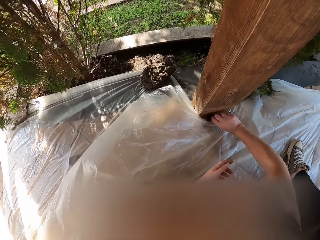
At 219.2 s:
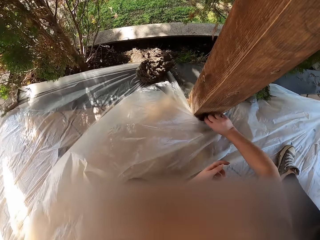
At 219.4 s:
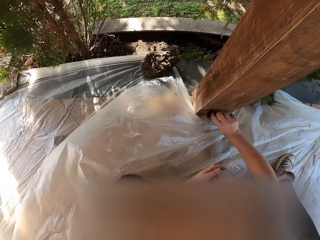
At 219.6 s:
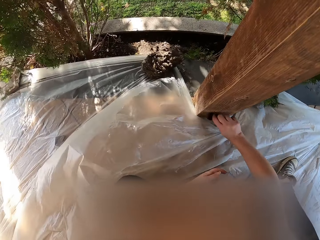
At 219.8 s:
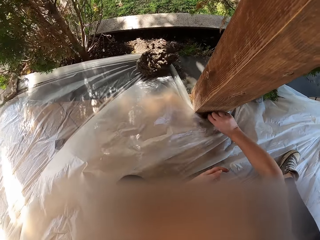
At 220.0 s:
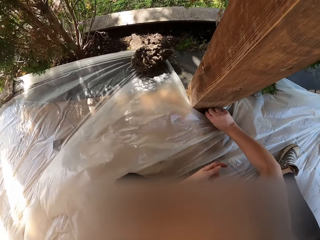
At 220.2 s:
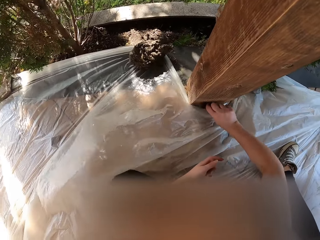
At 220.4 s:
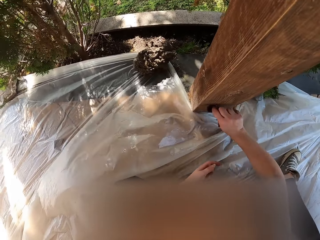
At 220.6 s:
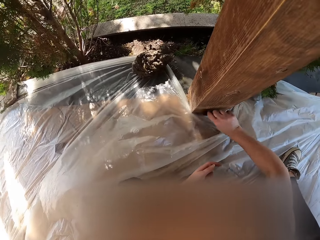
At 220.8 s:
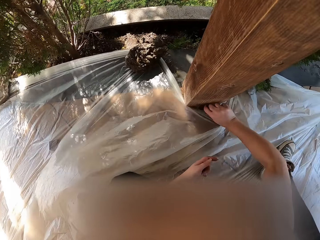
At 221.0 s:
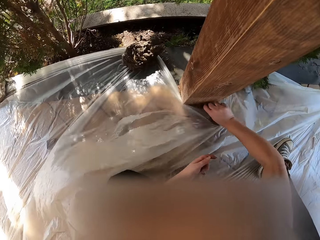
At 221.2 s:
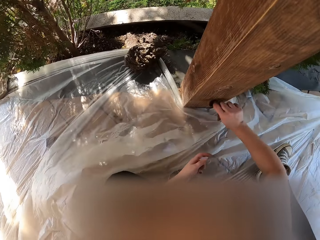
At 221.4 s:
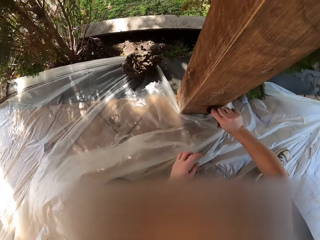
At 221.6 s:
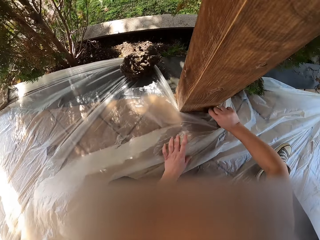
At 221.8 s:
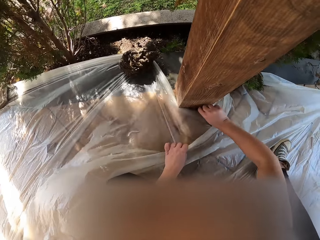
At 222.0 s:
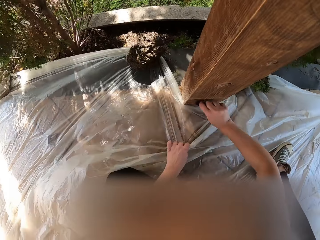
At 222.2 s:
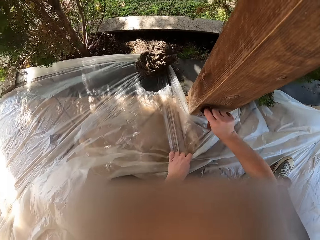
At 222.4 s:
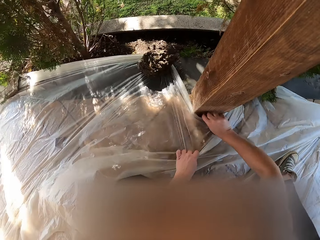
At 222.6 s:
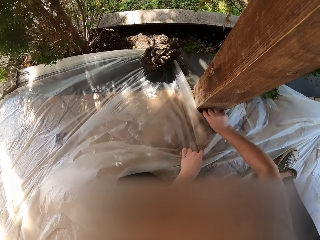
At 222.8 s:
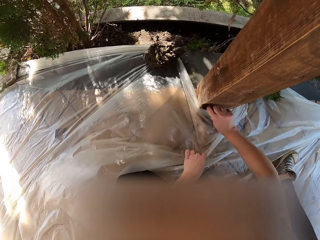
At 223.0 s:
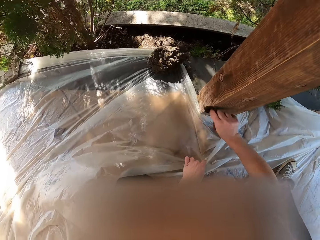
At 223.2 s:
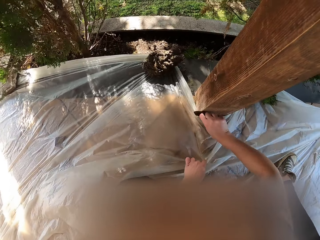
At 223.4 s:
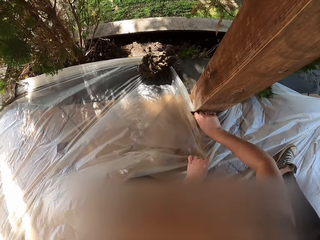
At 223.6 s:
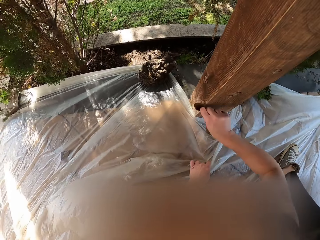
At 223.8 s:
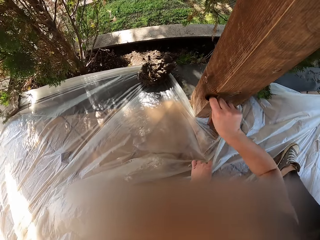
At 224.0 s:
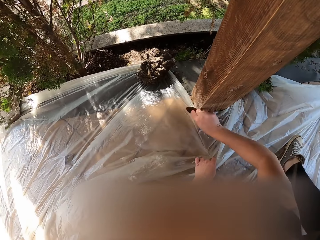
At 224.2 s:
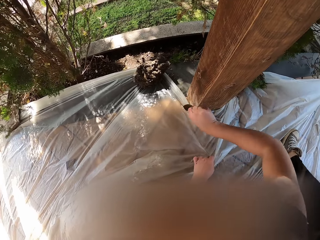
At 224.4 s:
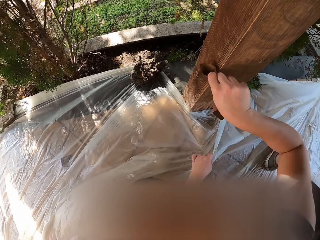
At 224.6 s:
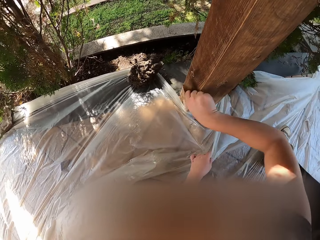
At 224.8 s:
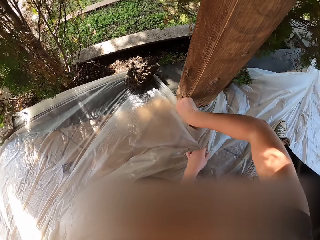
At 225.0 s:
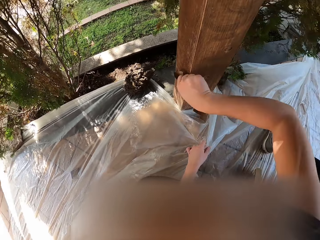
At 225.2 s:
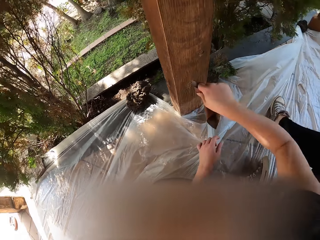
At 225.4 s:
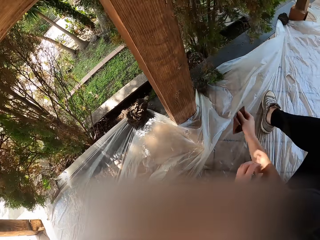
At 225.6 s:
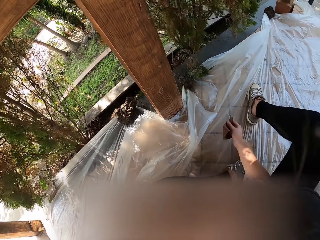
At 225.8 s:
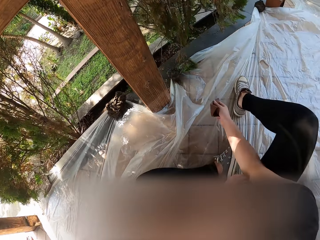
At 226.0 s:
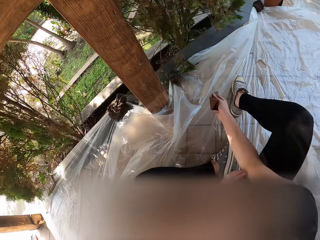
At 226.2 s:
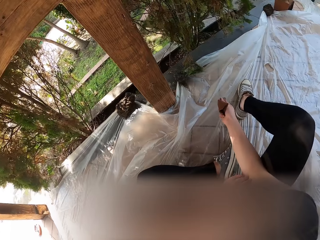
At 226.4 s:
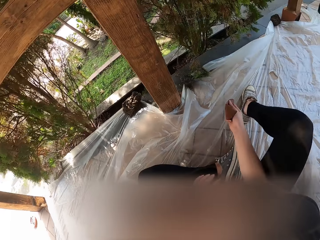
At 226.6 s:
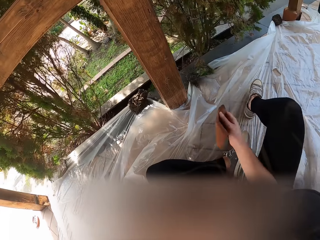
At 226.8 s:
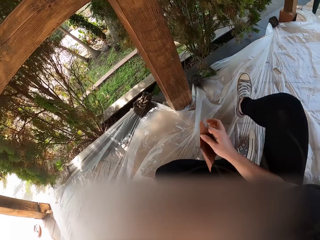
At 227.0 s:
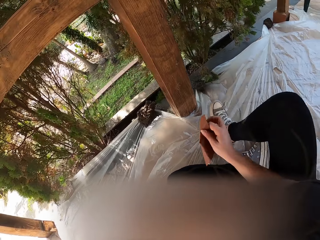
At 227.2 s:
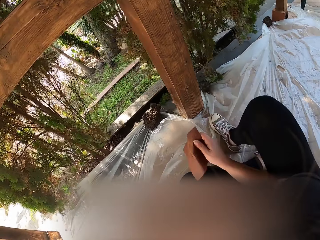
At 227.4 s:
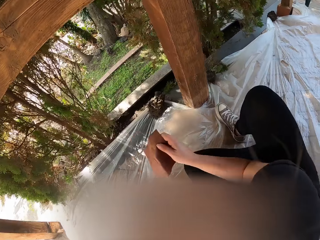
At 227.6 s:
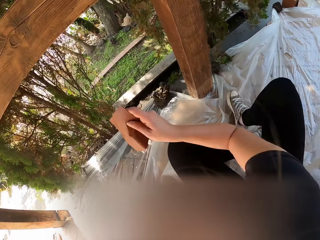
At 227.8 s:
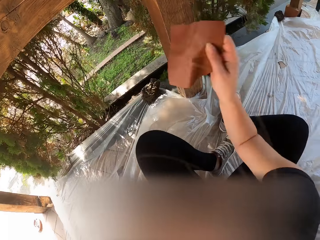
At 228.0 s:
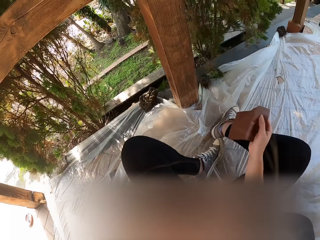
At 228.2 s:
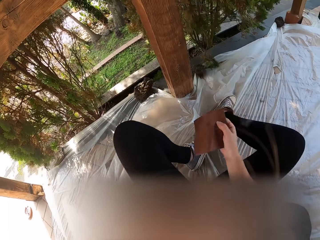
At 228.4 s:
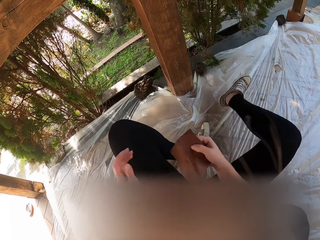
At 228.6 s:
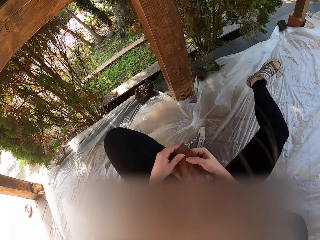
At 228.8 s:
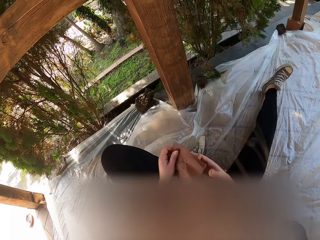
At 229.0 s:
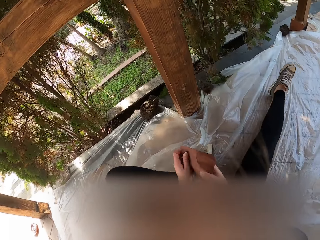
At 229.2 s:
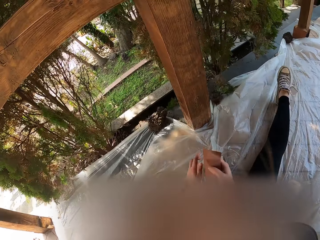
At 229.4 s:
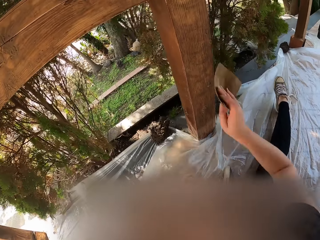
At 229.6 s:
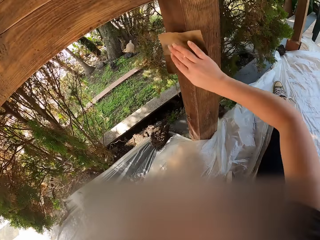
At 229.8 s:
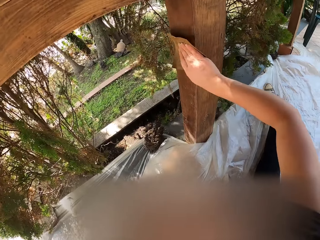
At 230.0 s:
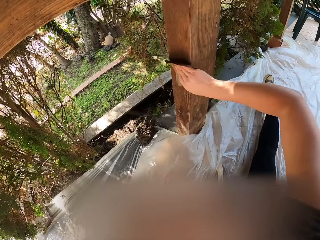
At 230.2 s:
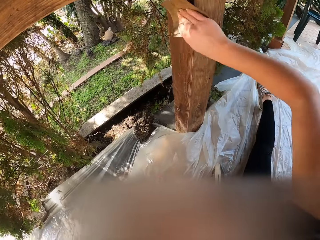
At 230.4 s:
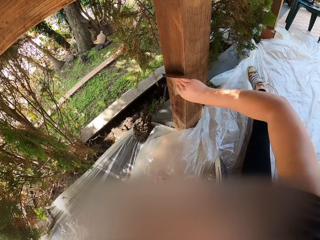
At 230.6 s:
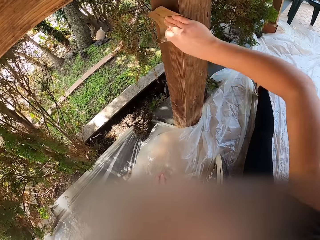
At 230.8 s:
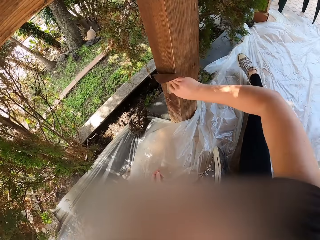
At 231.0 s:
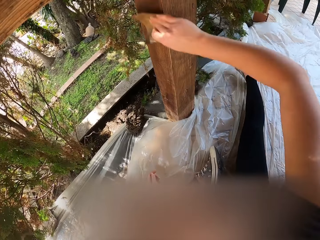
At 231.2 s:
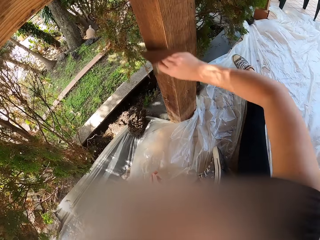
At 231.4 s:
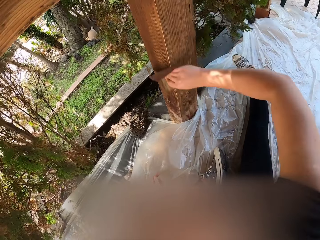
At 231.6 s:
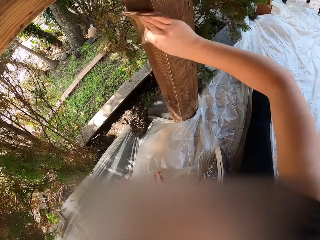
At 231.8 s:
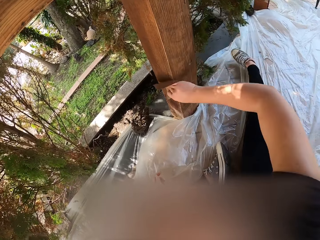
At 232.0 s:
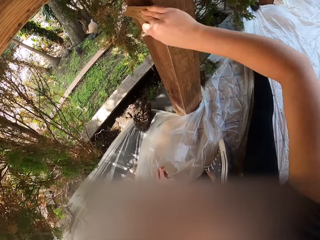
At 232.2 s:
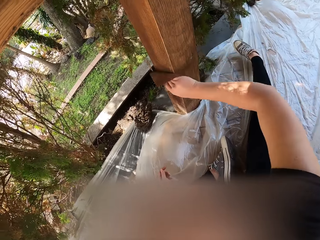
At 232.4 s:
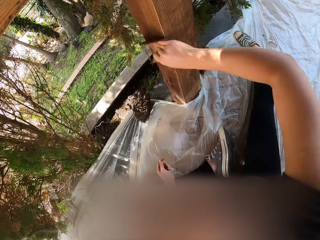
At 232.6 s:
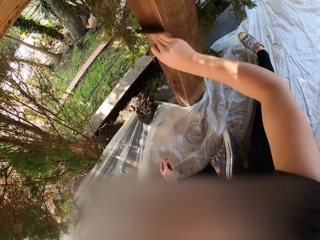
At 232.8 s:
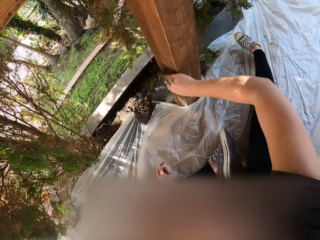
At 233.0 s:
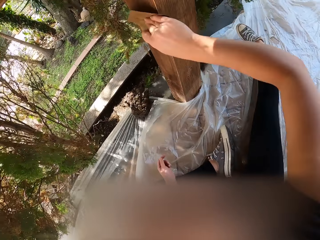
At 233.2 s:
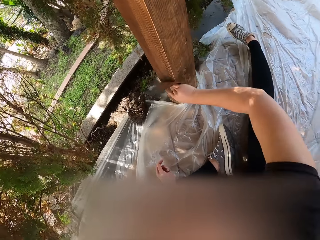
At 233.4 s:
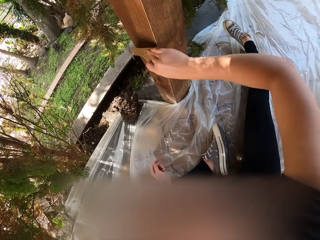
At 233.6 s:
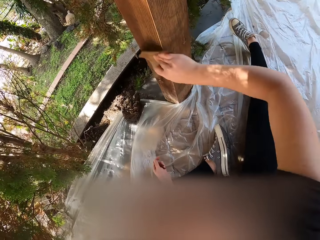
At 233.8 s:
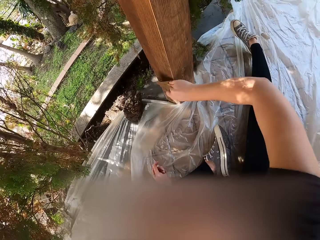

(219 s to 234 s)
The camera wearer holds the plastic paper with the left hand. They scratch the hand. They move on the floor. They hold the sandpaper with the hands. They smoothen the wood.

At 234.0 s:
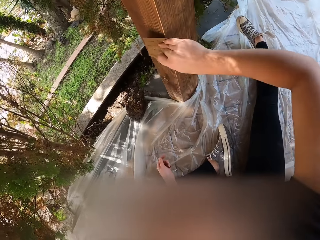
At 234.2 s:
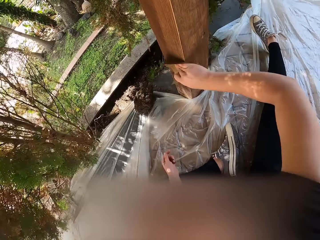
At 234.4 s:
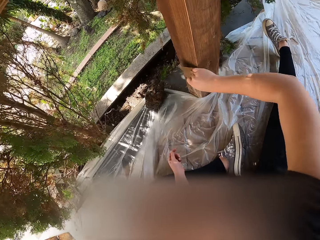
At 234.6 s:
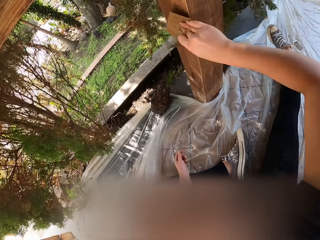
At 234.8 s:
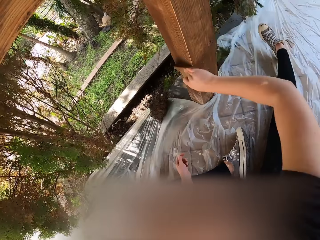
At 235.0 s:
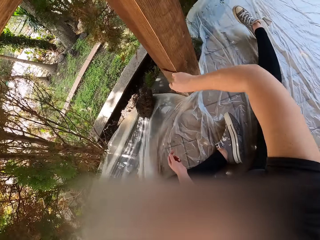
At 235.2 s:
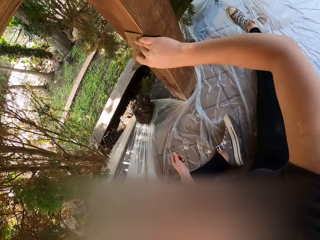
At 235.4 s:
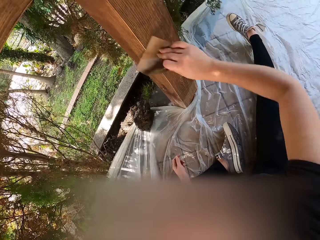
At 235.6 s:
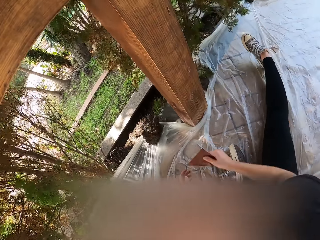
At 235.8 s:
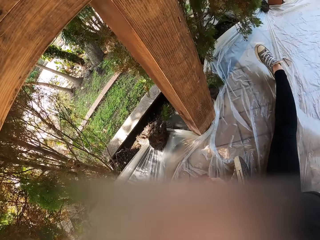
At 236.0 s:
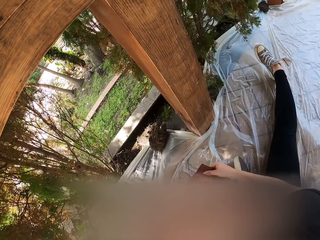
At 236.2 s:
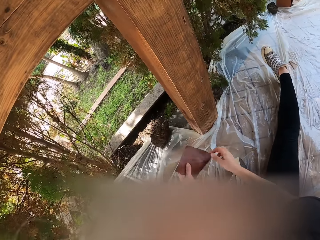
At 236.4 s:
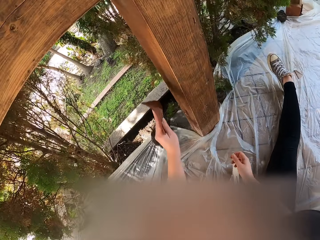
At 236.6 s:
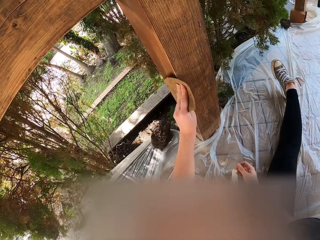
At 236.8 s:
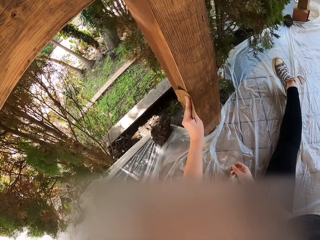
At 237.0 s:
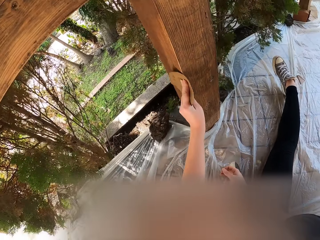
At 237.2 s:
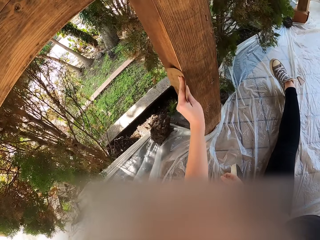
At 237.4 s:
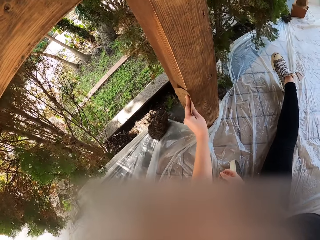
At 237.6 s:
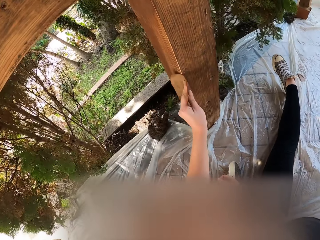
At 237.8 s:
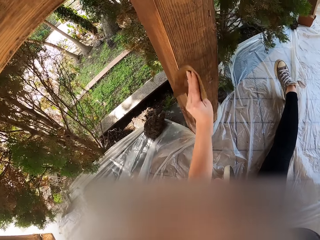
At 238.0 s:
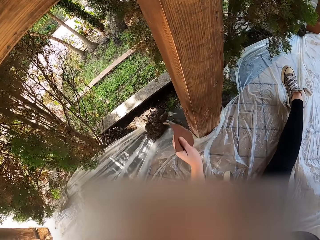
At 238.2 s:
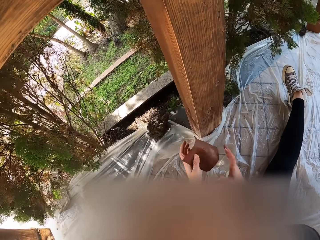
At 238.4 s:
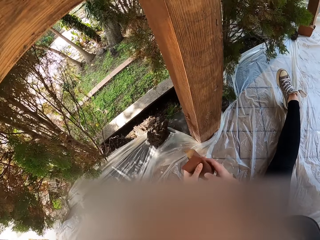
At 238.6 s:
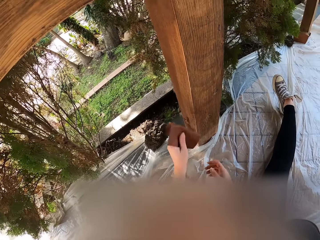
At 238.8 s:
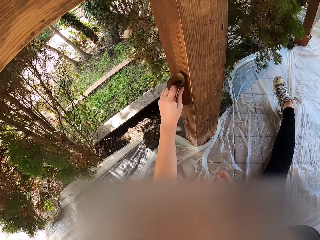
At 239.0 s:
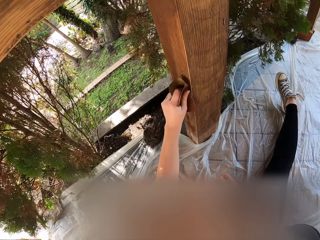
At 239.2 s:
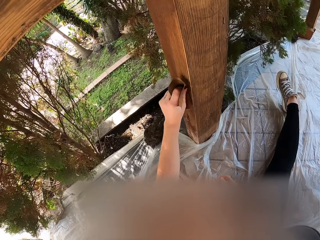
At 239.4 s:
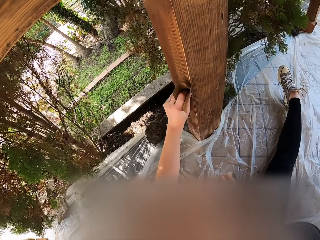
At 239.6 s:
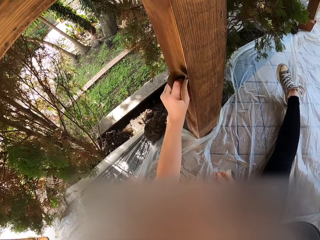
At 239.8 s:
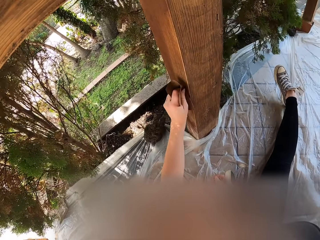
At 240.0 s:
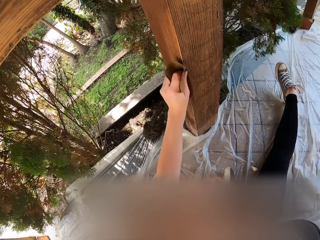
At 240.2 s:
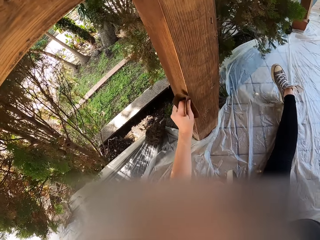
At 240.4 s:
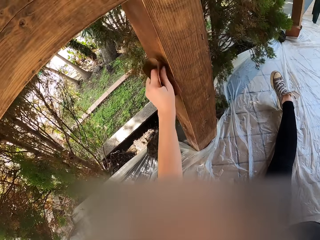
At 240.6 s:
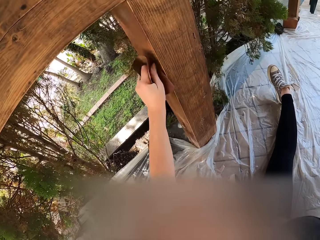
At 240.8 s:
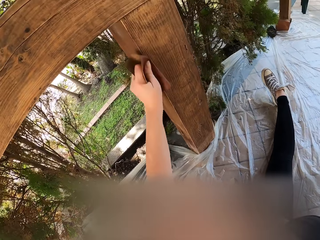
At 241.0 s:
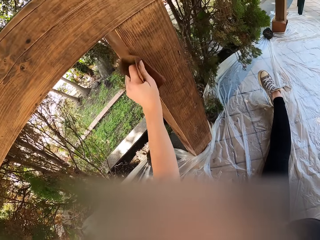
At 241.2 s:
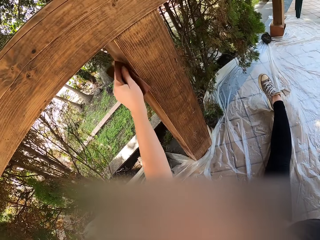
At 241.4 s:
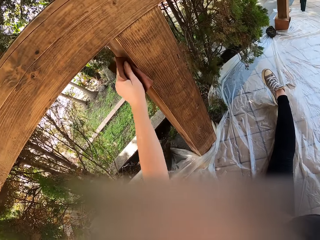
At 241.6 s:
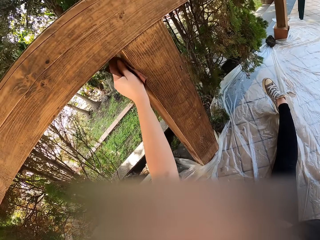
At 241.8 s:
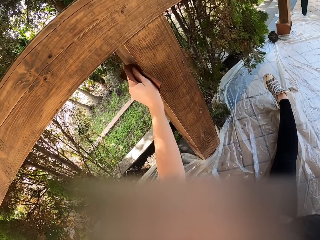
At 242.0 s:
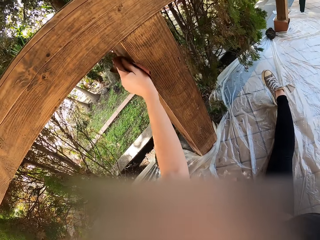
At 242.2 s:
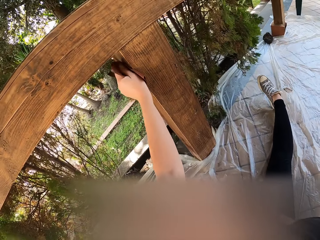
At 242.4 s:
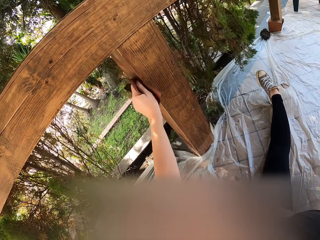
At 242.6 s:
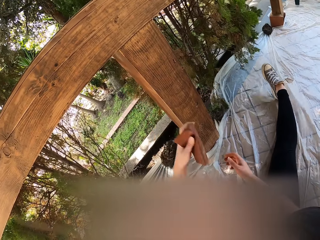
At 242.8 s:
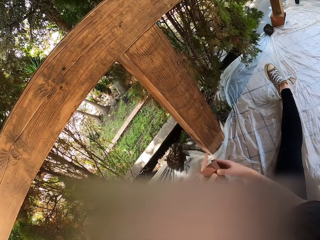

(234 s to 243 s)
The camera wearer holds the sandpaper with the hands. They hold the sandpaper with the left hand. They smoothen the wood. They fold the sandpaper. They smoothen the wood.
